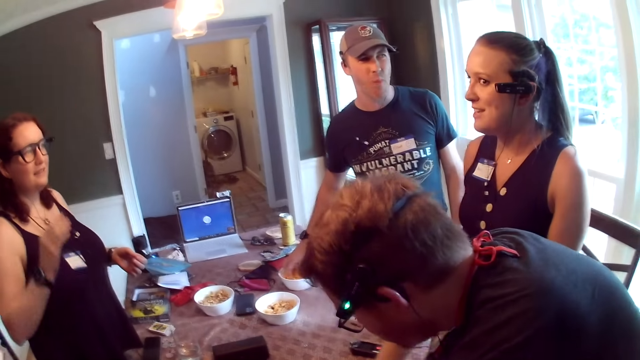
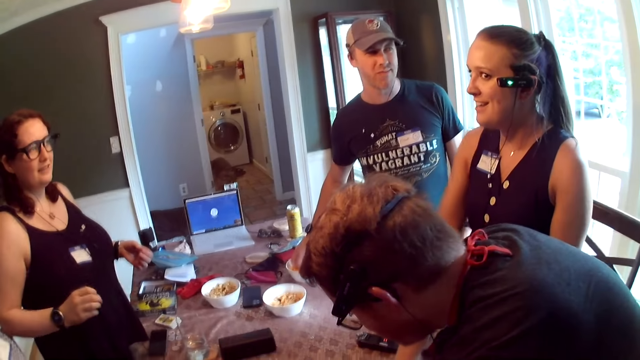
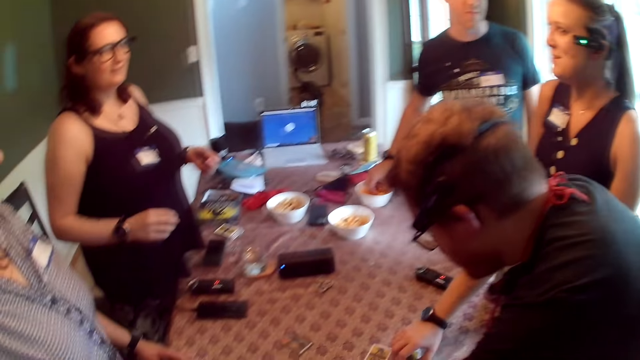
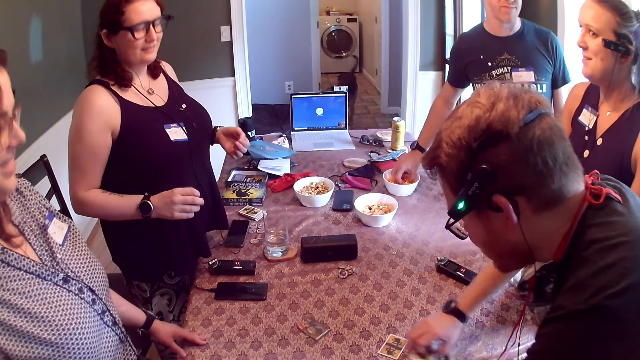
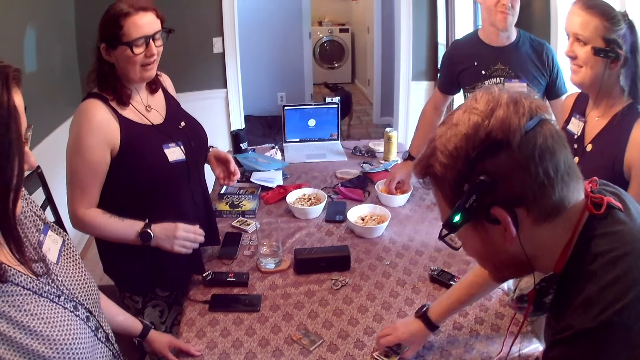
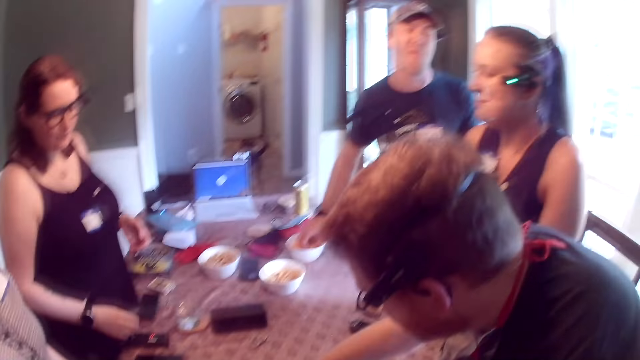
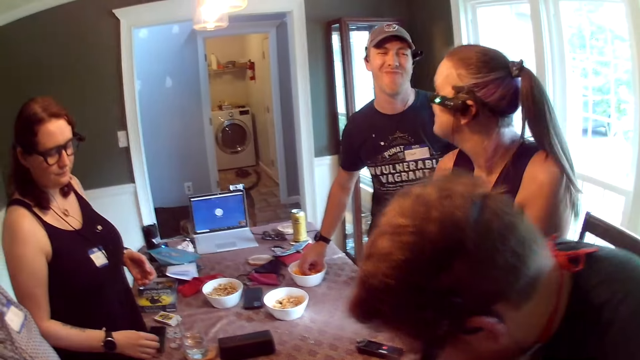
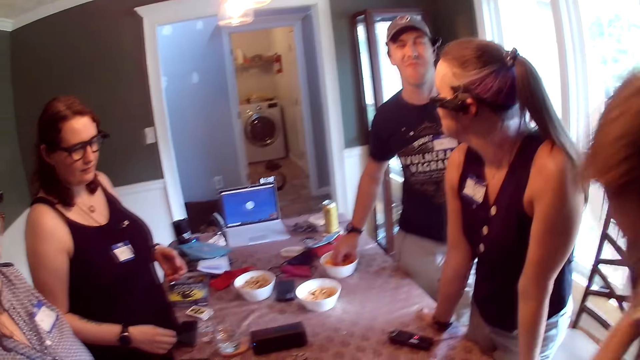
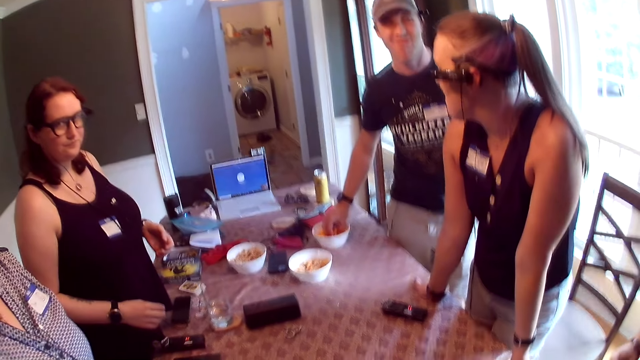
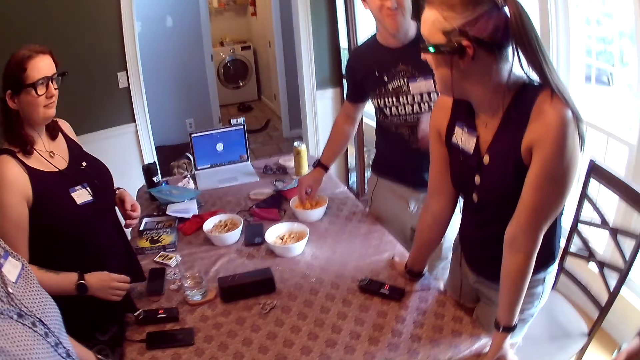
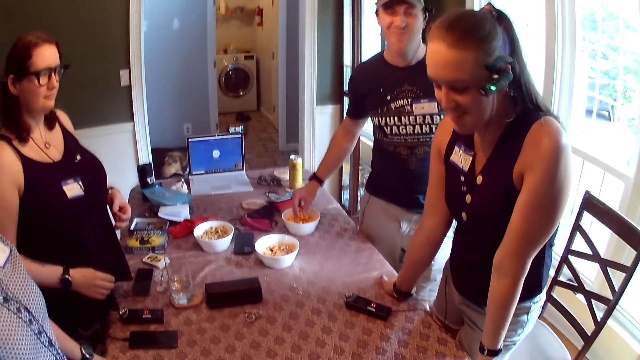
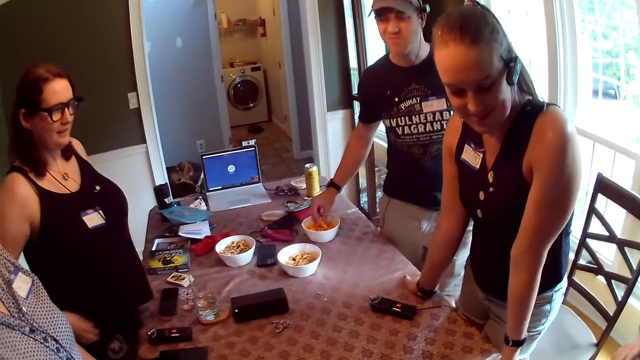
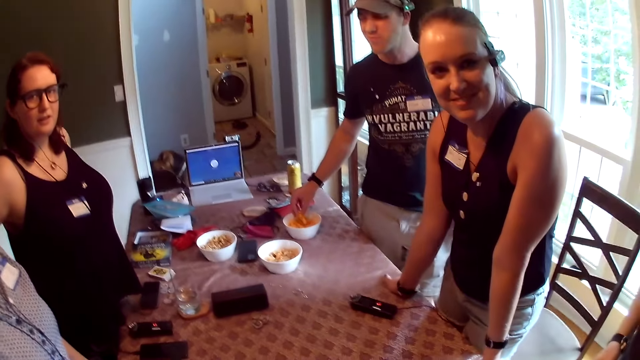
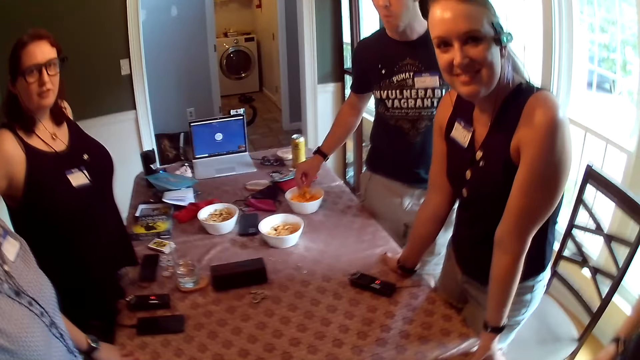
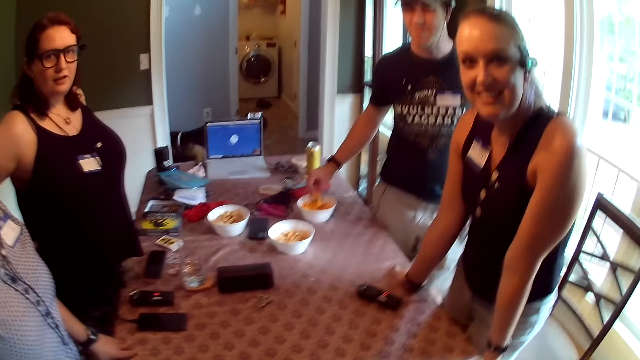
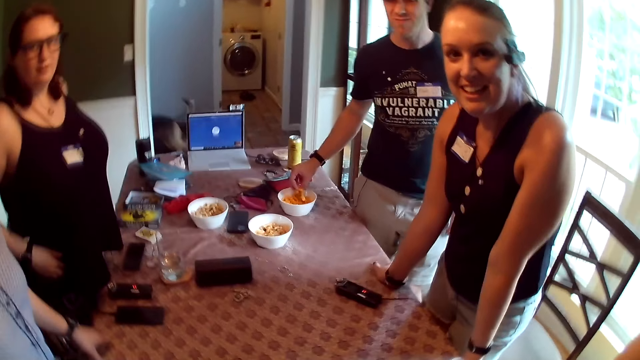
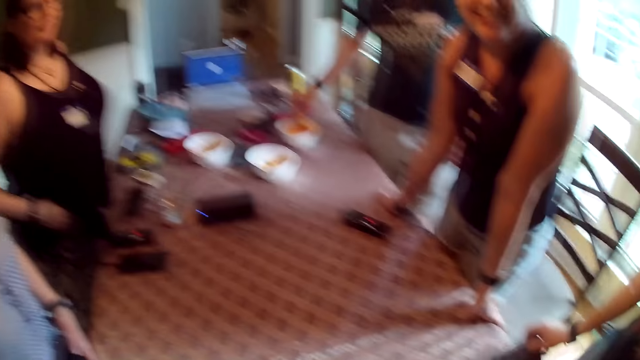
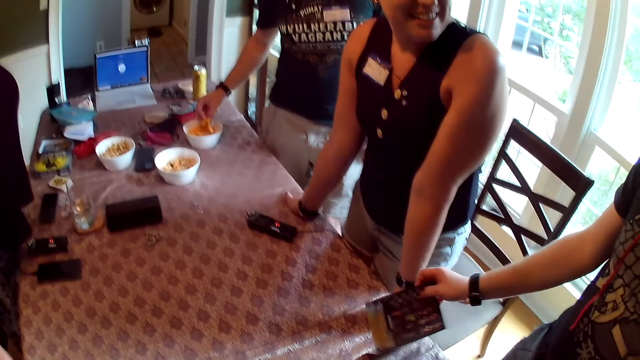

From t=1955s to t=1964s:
A dog walks out of a room through a door.

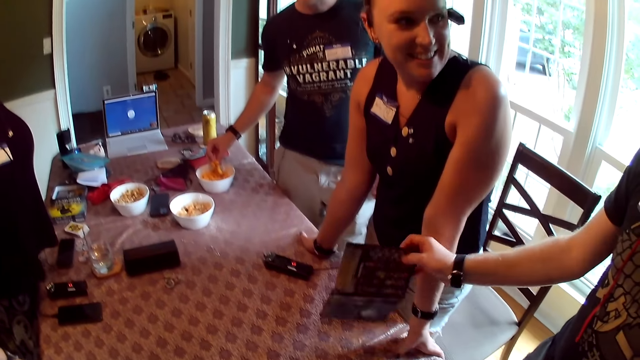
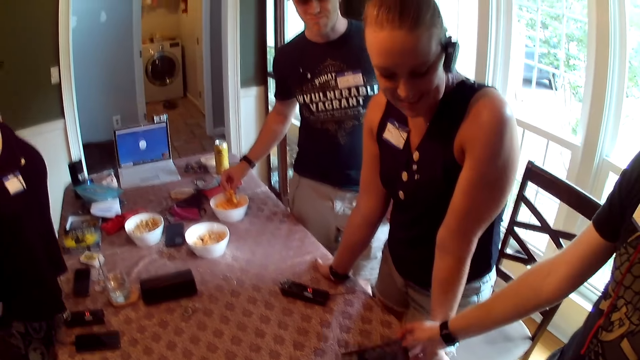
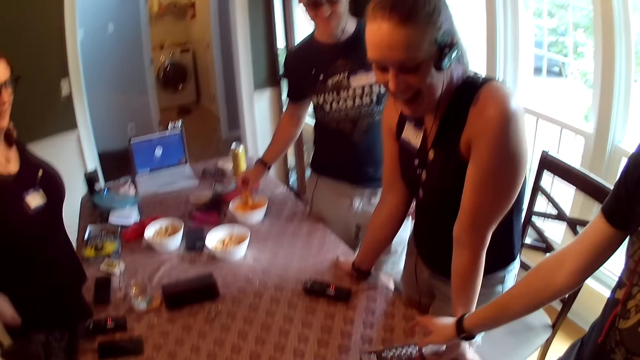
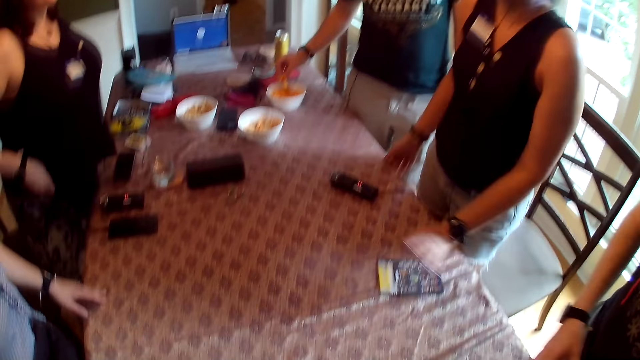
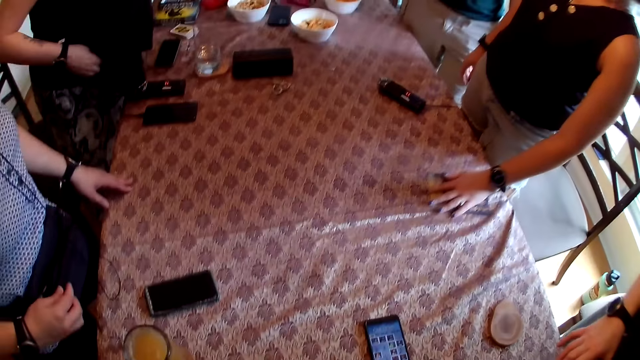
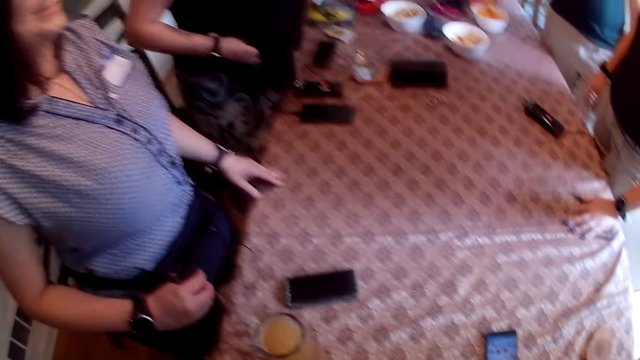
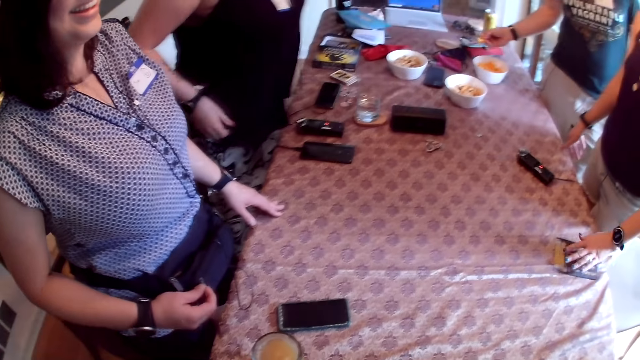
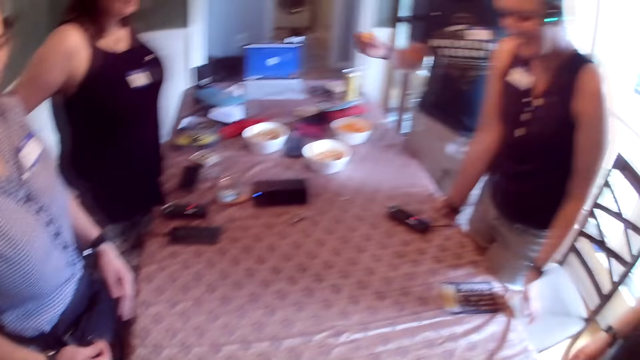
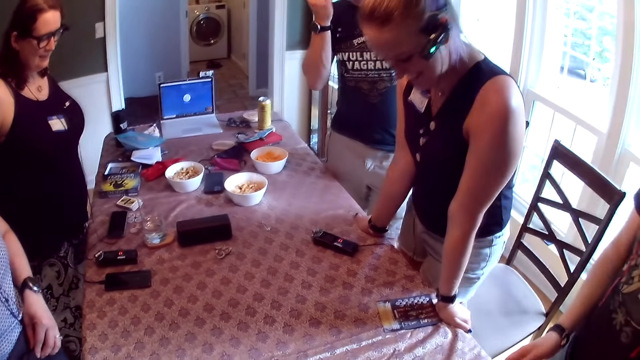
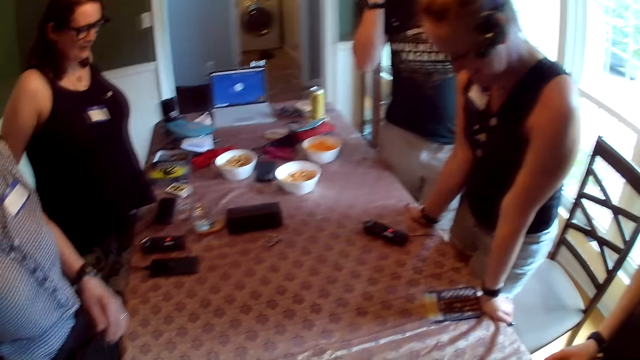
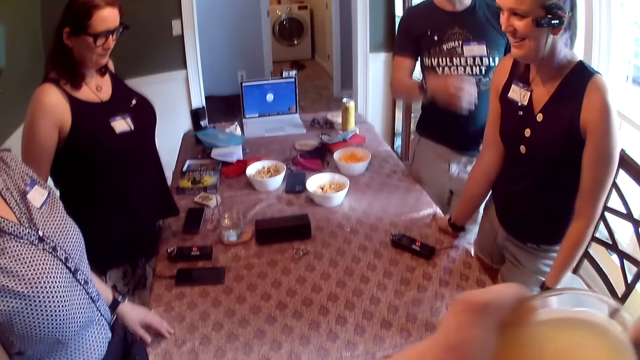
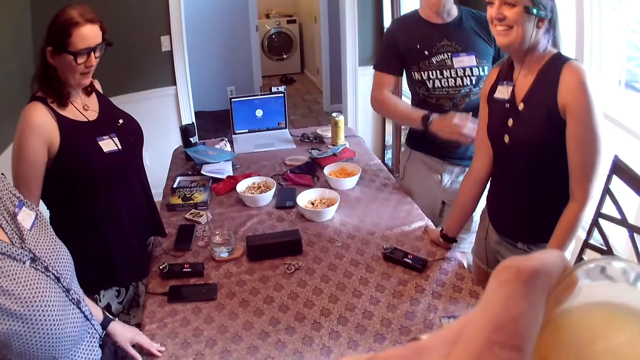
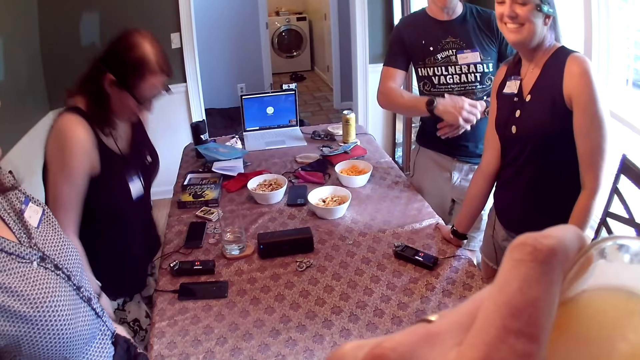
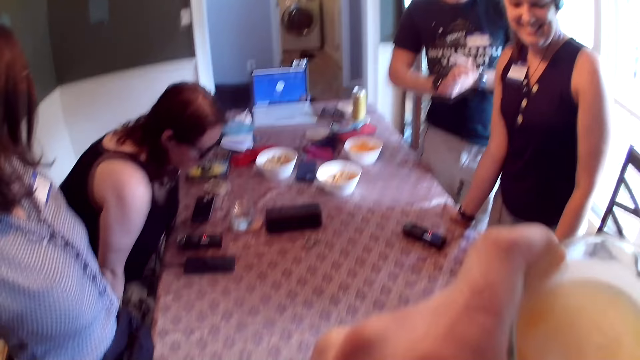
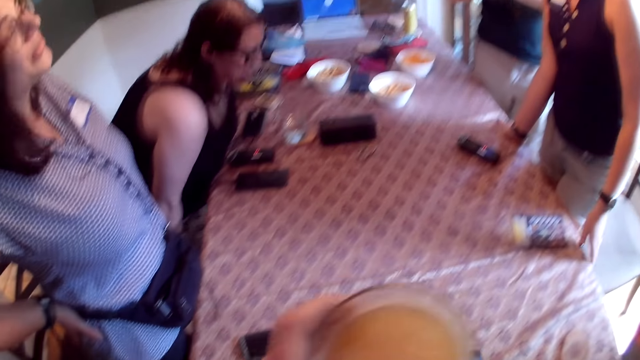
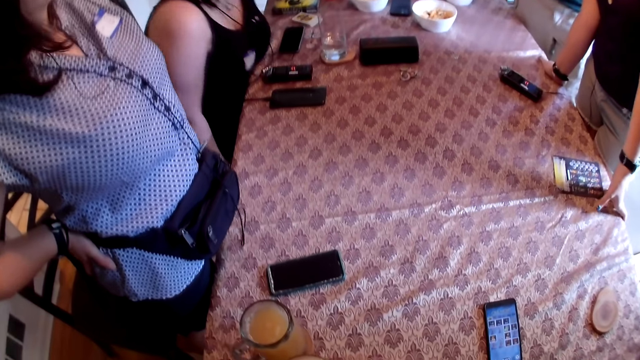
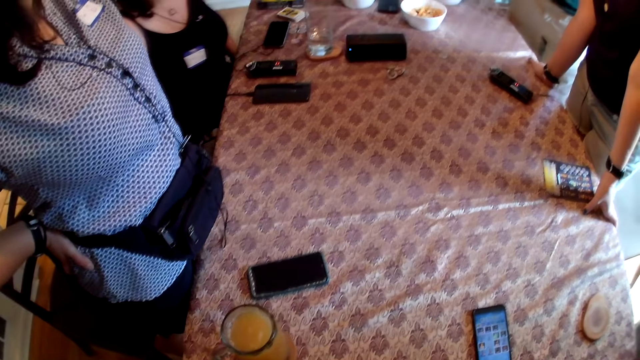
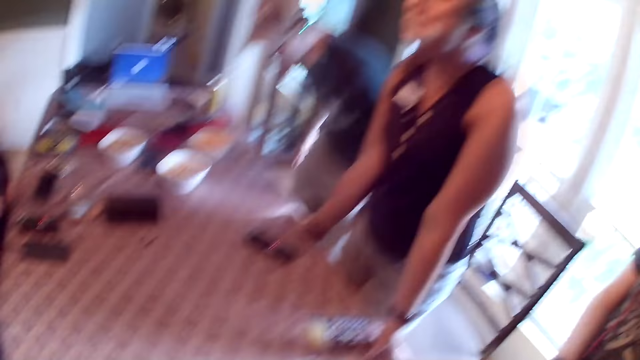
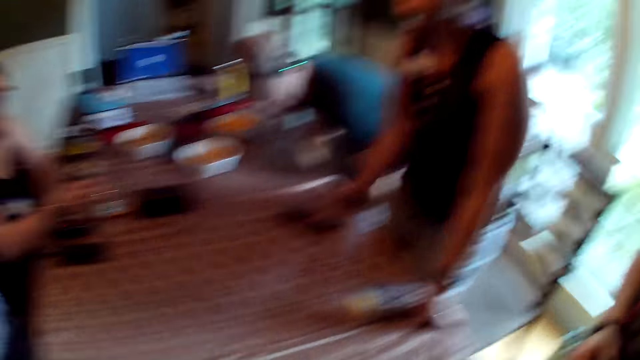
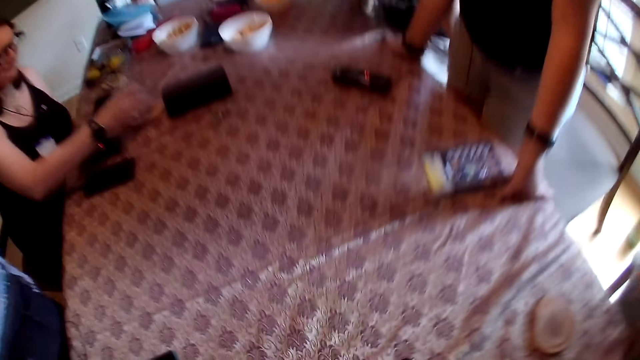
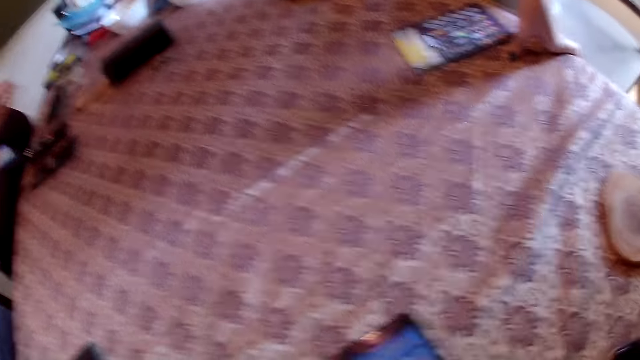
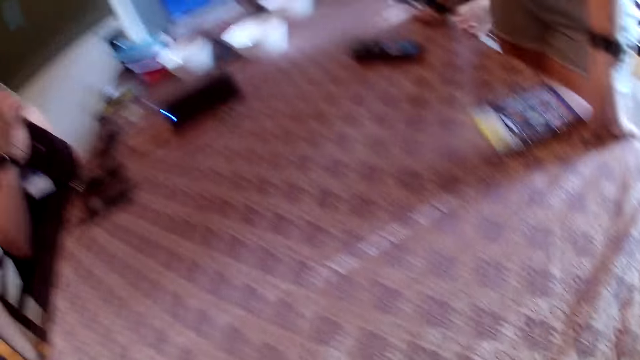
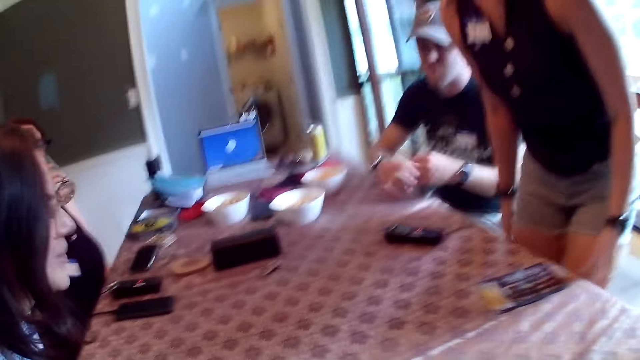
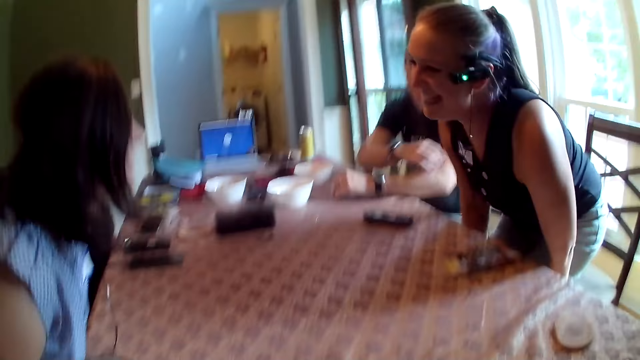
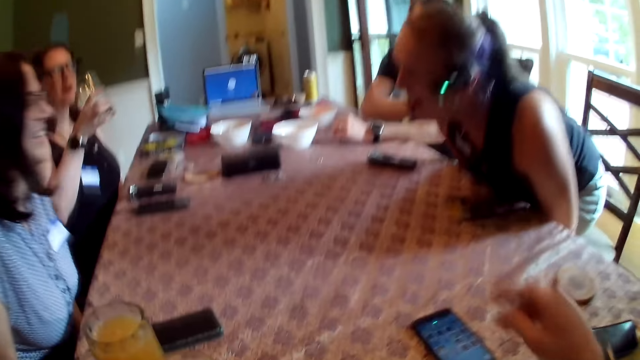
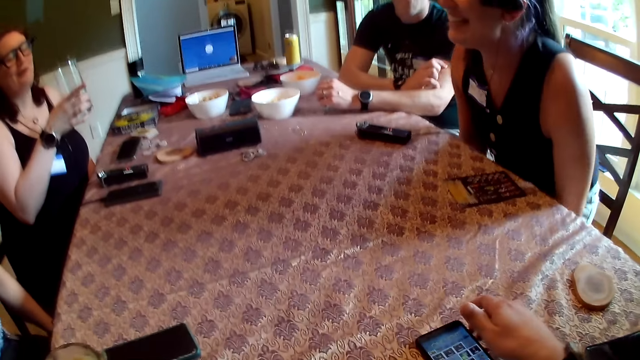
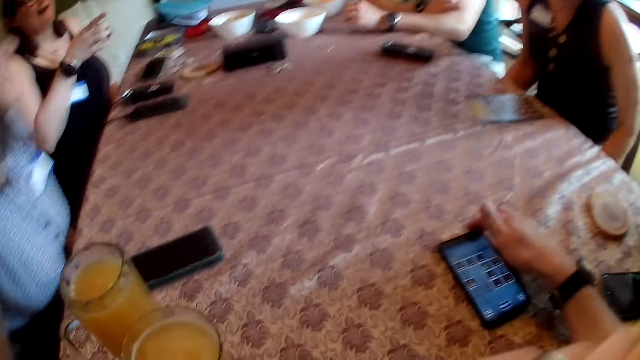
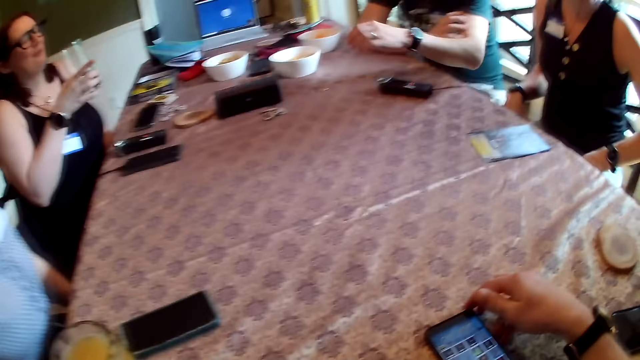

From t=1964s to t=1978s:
The man places a manual on the table with his left hand. The woman removes both hands from the table and places her left hand on the manual on the table. Another woman removes her left hand from the table. The first woman removes her left hand from the manual on the table and places her right hand on the table. The second woman touches a waist pouch with her left hand. The first woman places her left hand on the table. The camera wearer drinks from a cup of juice in his left hand. The second woman places her left hand on the table and removes her left hand from the table. The first woman places her left hand on the table. A third woman sits down on a chair. The camera wearer places the cup of juice on the table with his left hand. He looks around. The third woman picks up a cup of water from the table with her right hand. Another man sits on a chair. The first woman removes both hands from the table. The other man places his left hand on the table. The second woman sits on a chair. The first woman sits on a chair. The camera wearer places his right hand on the table. The other man places his right hand on the table. The camera wearer moves the phone with his right hand.
